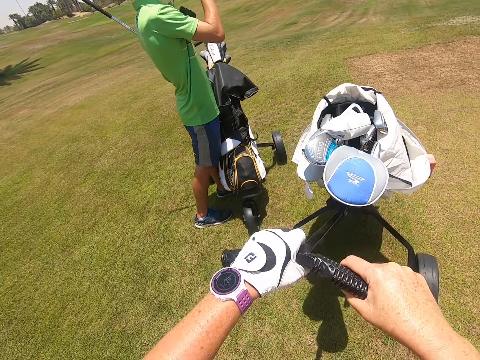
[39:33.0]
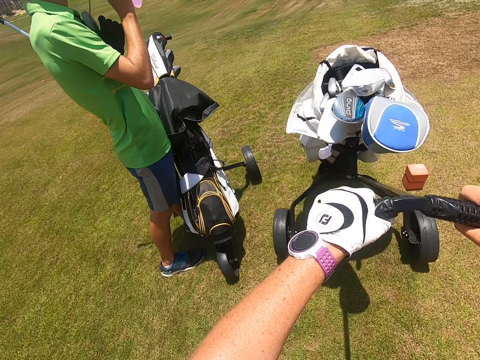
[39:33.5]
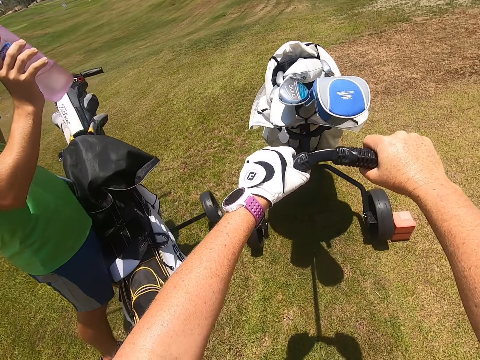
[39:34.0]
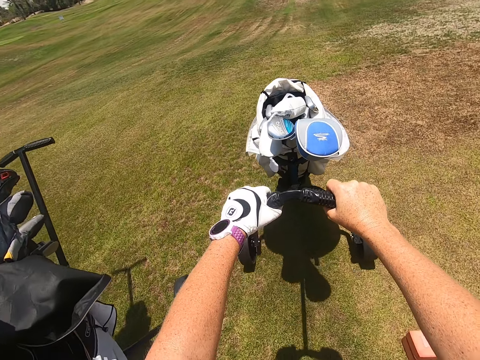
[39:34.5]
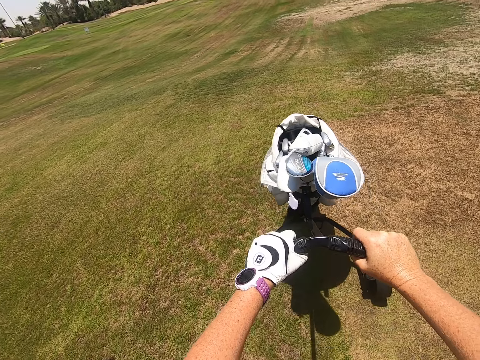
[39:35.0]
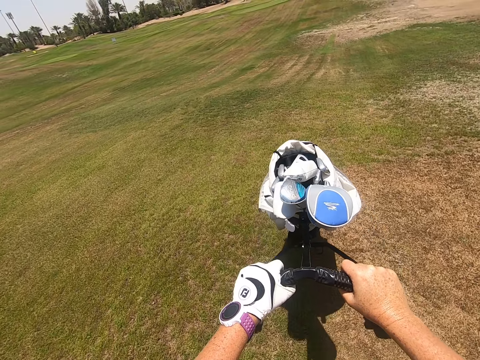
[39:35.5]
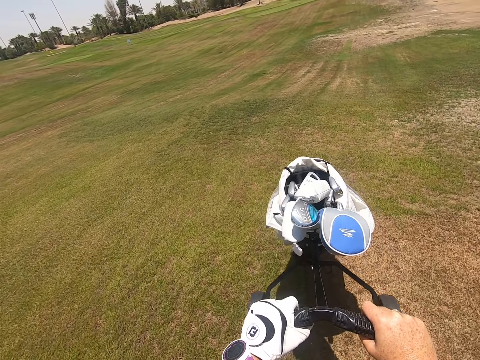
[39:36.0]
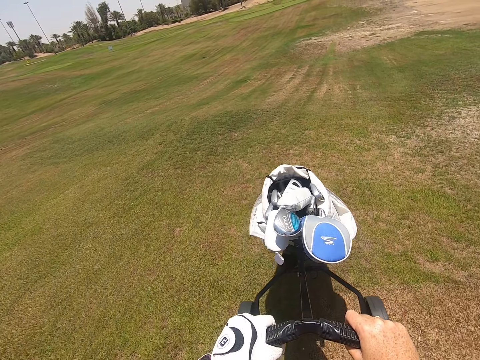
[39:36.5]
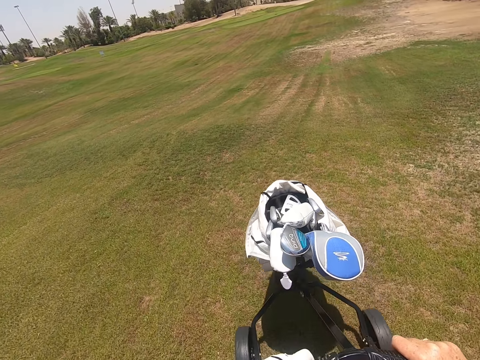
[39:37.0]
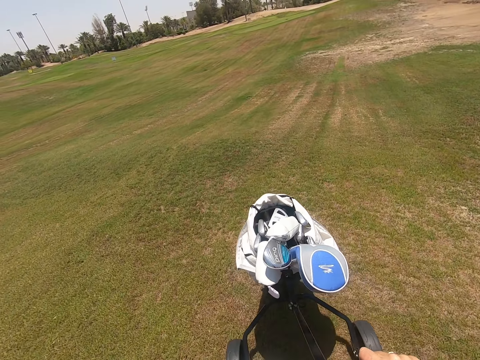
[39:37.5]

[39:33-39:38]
The camera wearer moves a golf trolley on the field.

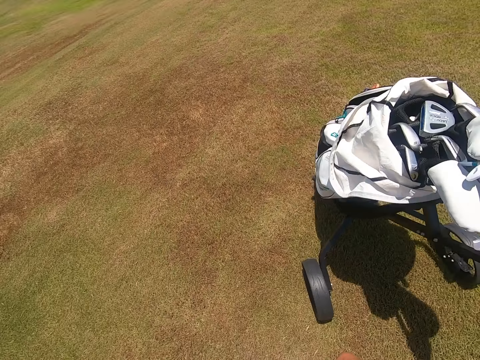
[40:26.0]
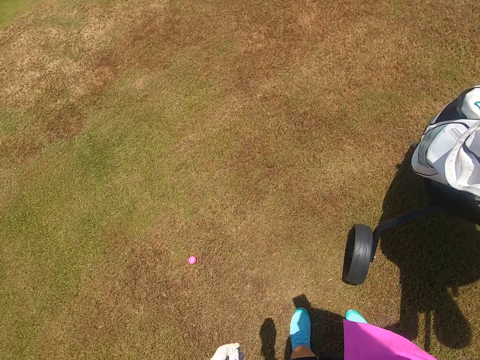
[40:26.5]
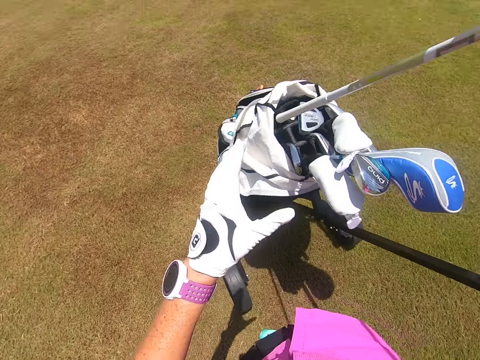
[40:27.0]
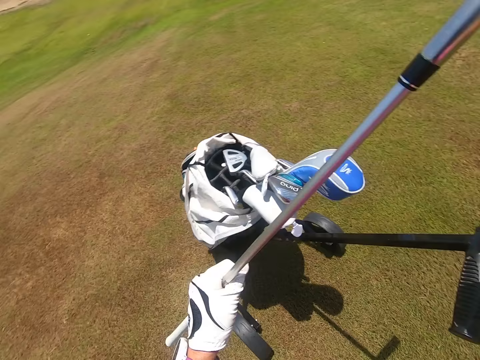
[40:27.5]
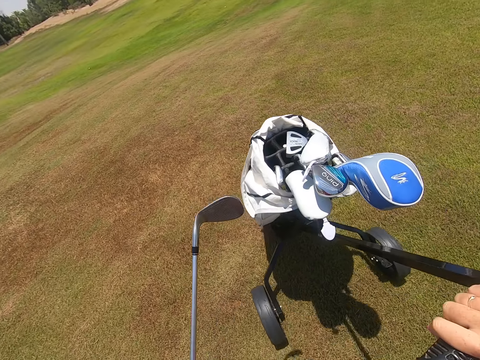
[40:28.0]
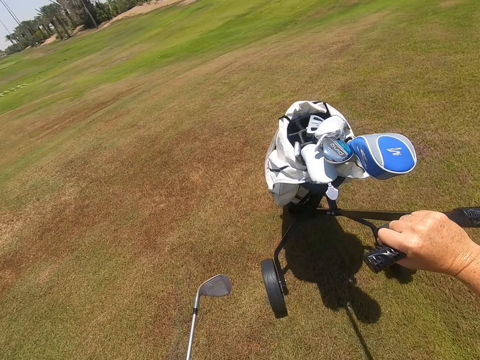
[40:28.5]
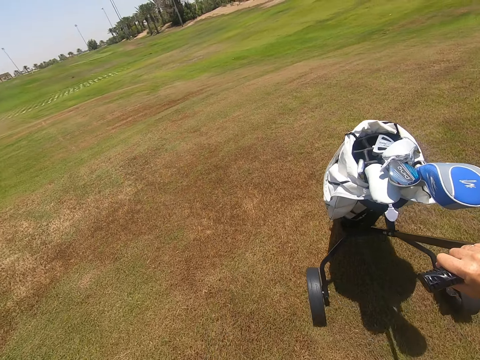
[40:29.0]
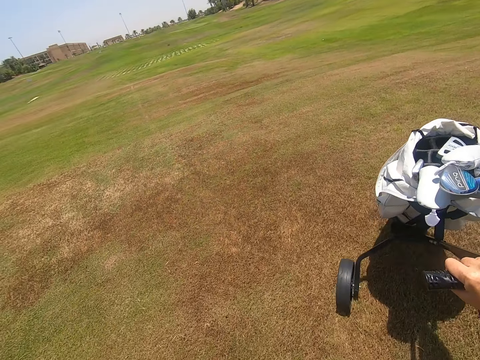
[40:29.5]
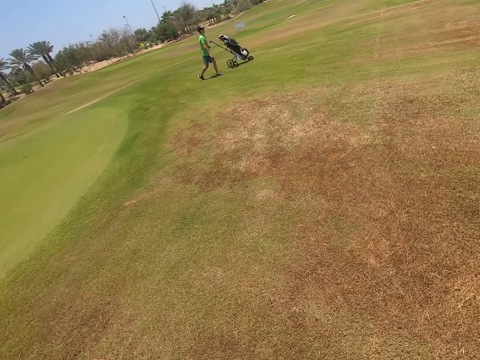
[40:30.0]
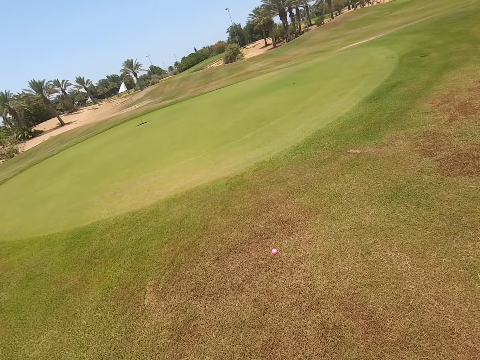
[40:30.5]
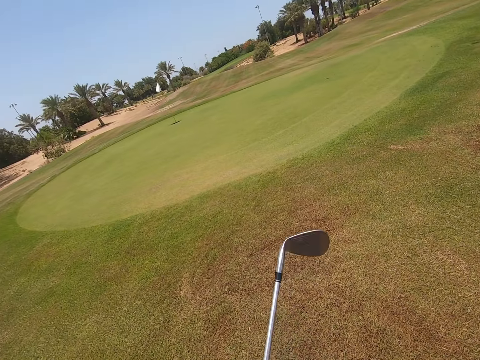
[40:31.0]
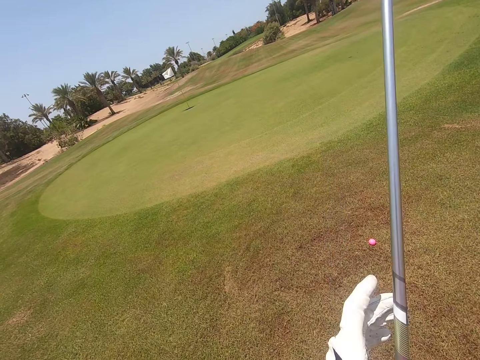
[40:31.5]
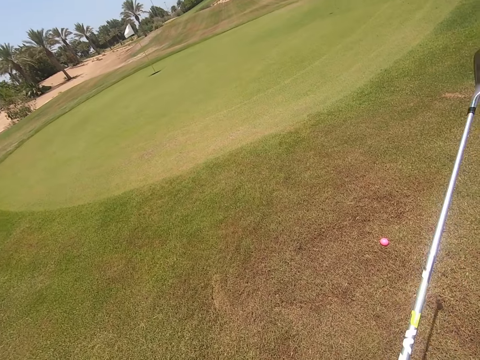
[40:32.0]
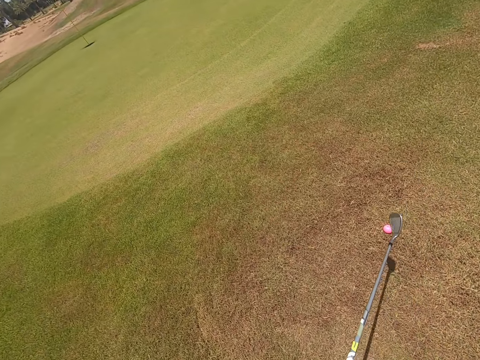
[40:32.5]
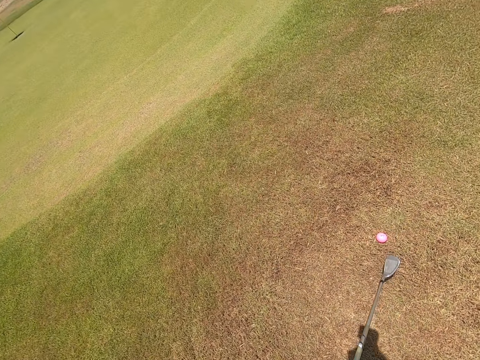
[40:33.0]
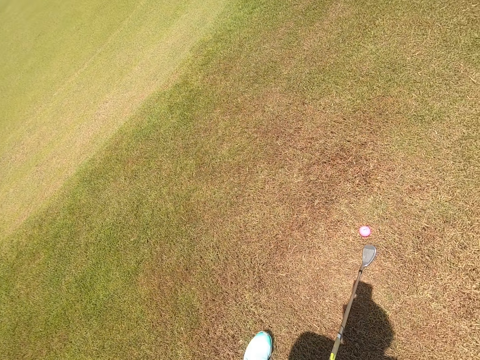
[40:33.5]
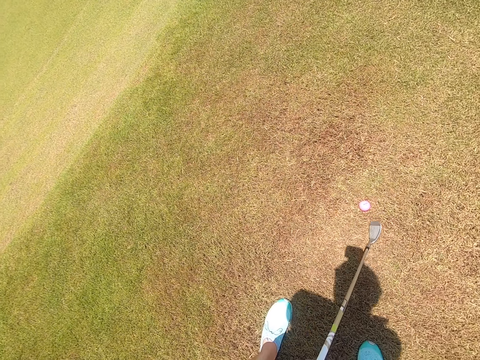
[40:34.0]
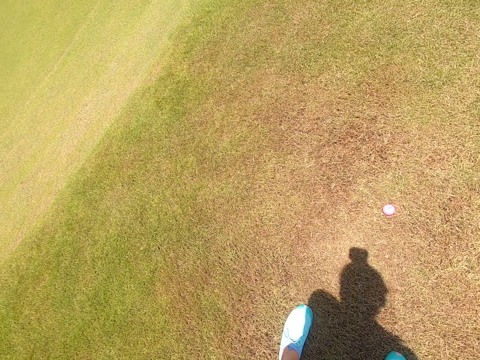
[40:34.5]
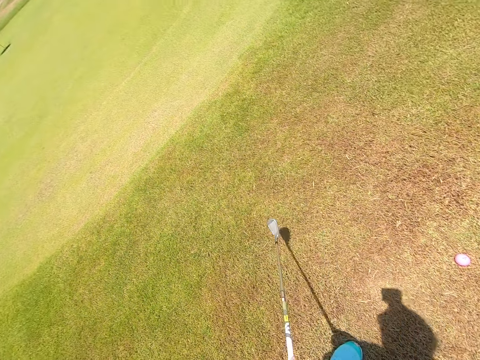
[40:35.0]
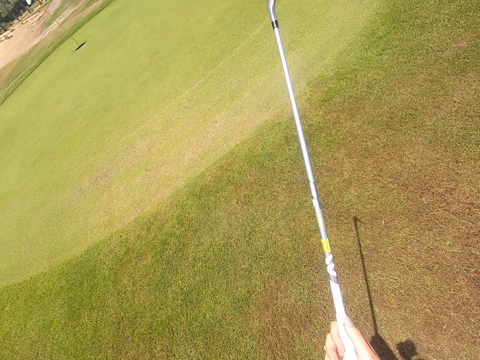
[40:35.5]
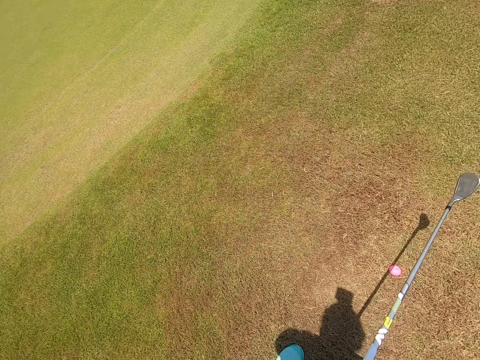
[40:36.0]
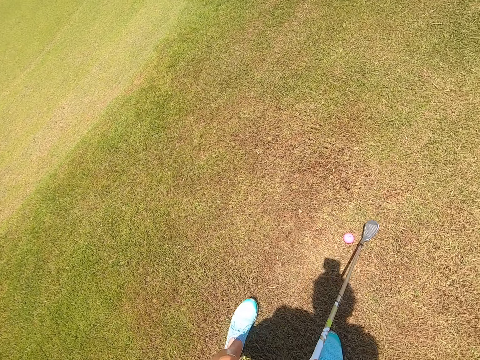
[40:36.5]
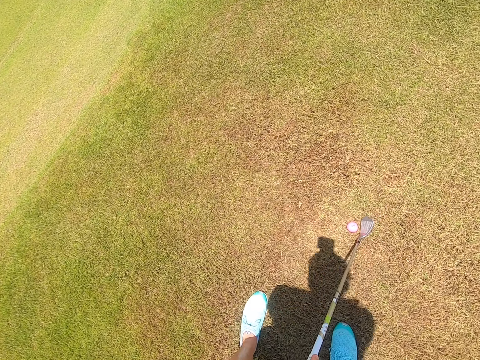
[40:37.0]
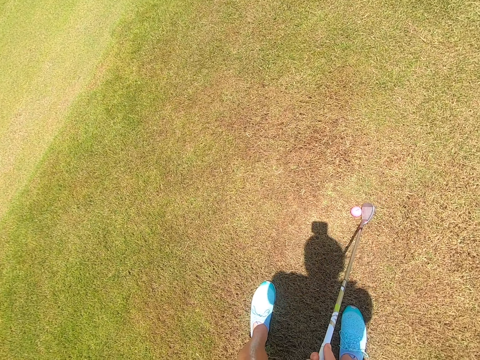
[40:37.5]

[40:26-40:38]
The camera wearer takes a golf club or hockey stick from the golf bag. They push a golf cart, walk, and play golf with the hockey stick. They stand and swing the golf club.

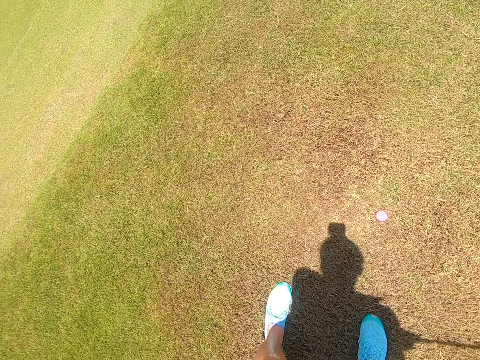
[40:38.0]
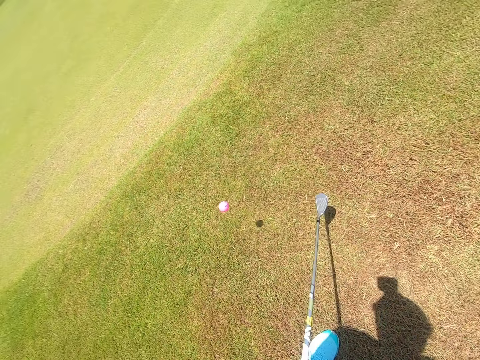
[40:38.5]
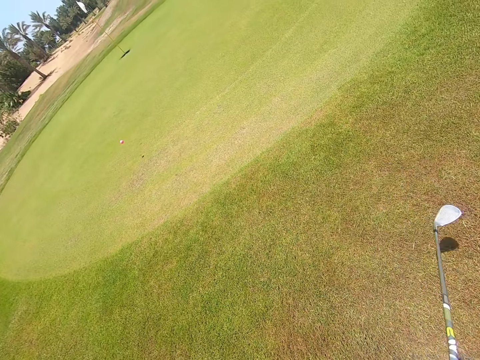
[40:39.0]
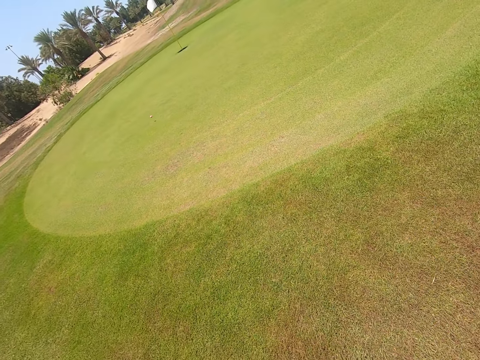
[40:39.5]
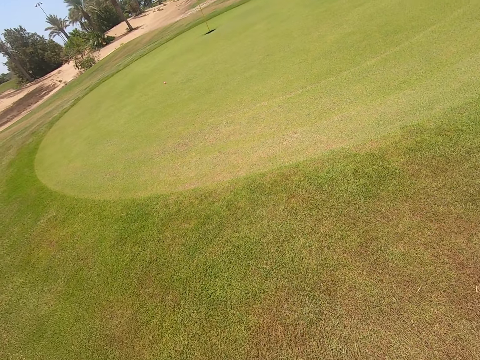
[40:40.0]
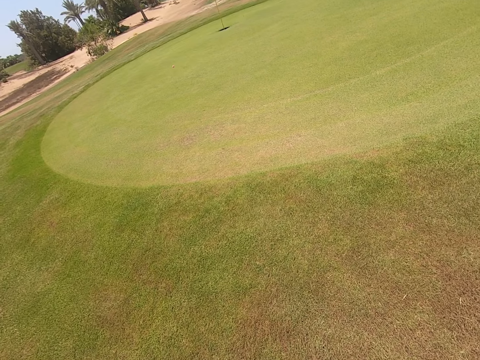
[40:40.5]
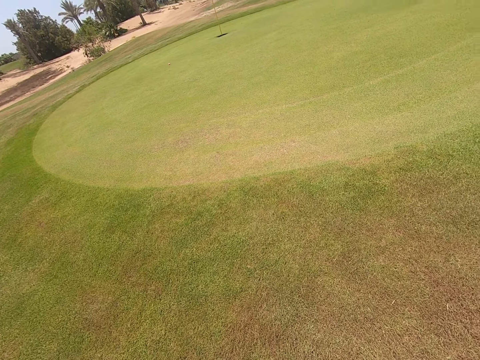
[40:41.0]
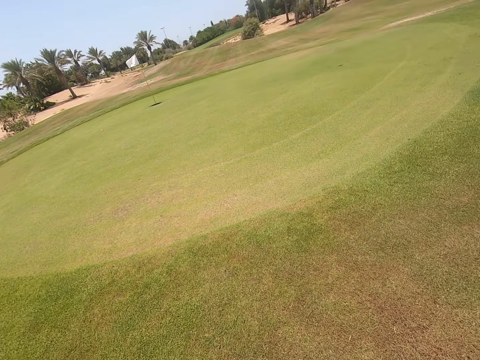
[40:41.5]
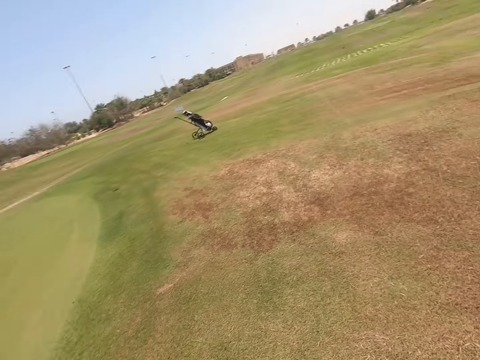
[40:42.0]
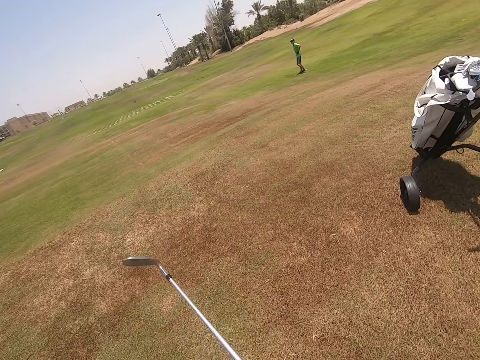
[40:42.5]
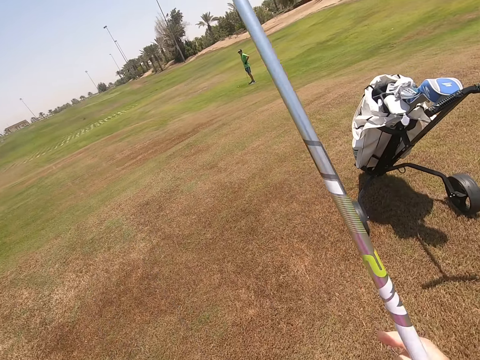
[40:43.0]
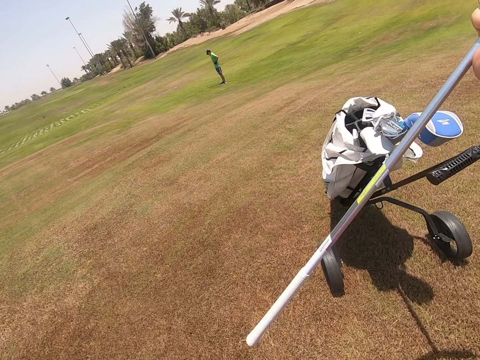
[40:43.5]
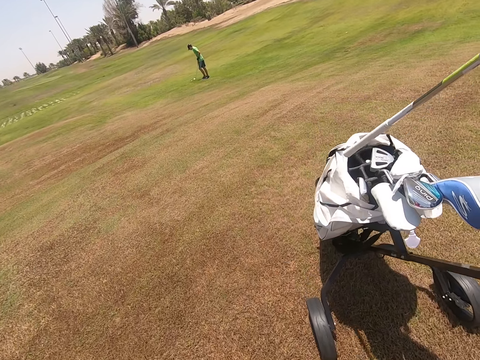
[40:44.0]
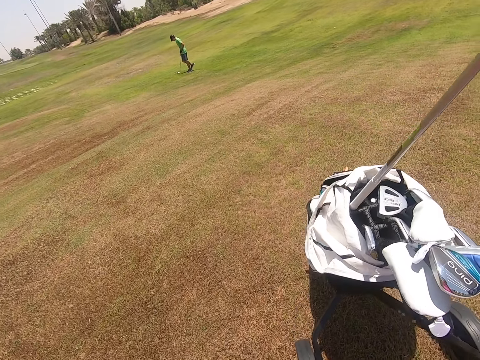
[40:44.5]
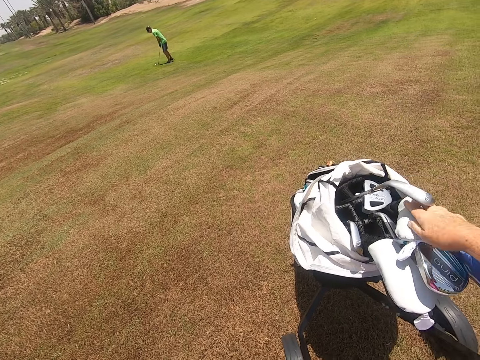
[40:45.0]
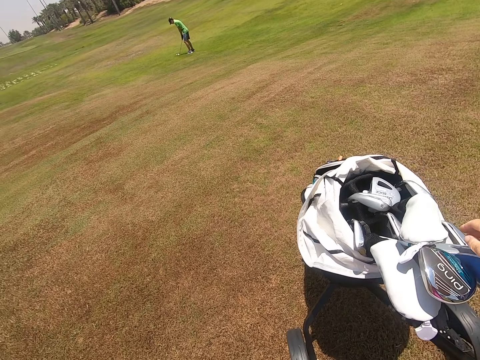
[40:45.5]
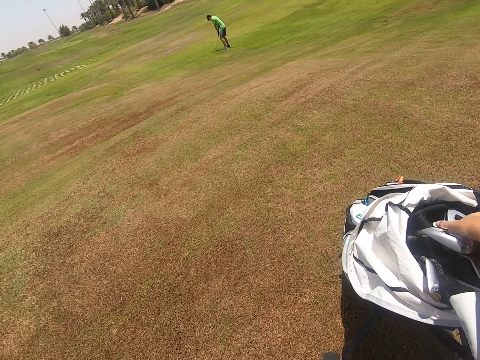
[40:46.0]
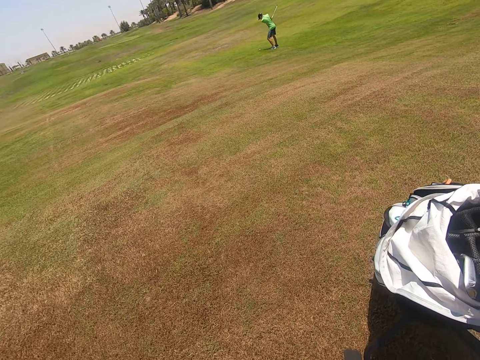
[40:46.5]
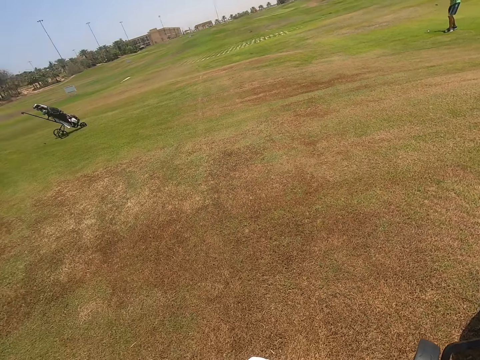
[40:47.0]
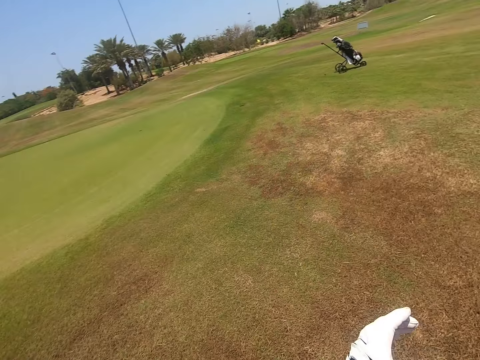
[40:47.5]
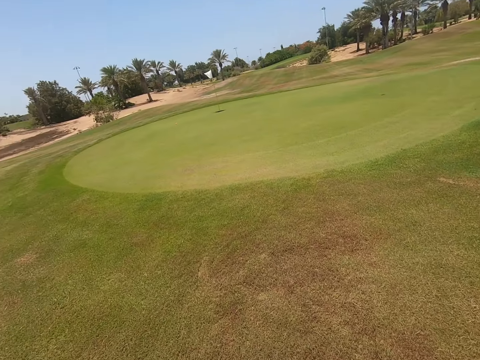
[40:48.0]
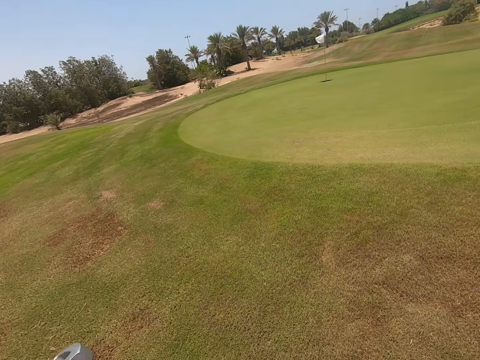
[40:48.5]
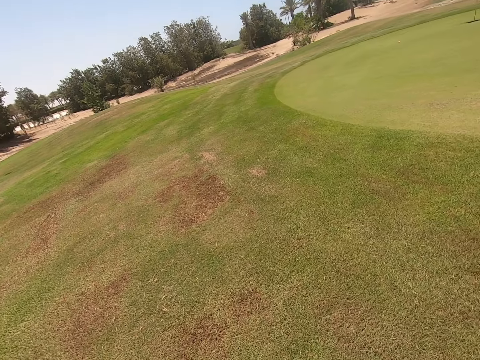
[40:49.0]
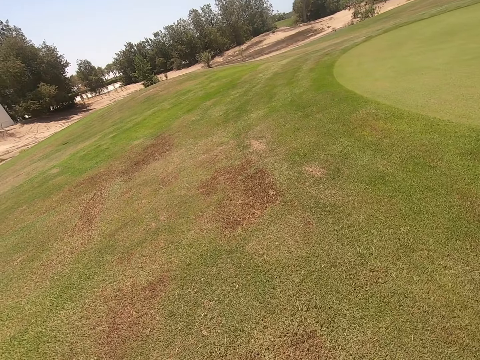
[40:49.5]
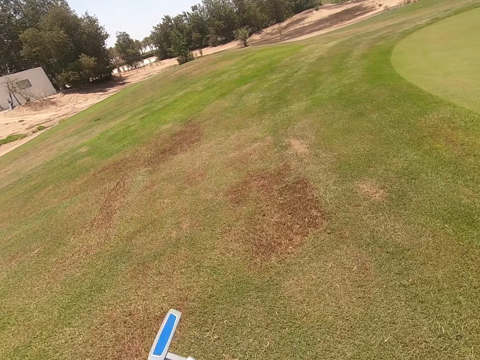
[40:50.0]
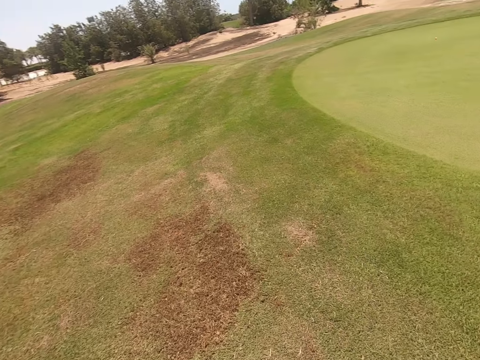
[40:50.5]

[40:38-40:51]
The camera wearer hits golf. They walk. They put a golf club in the golf bag. They take the golf club. They stare at the golf ground. They walk.
